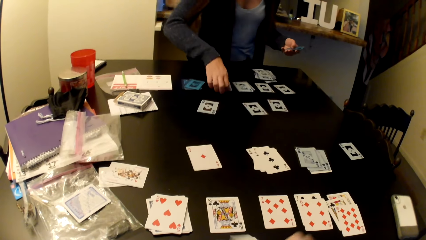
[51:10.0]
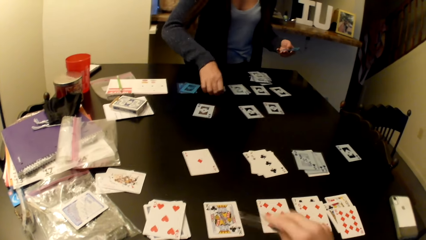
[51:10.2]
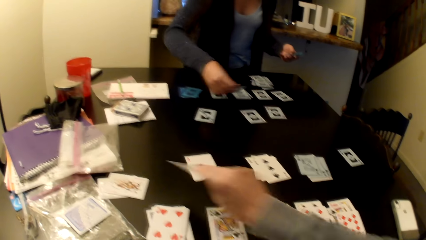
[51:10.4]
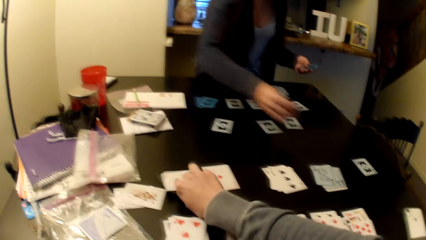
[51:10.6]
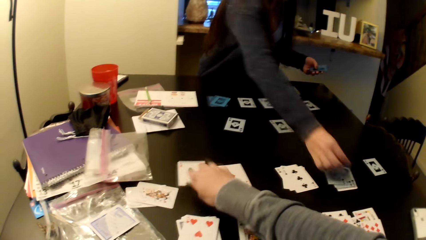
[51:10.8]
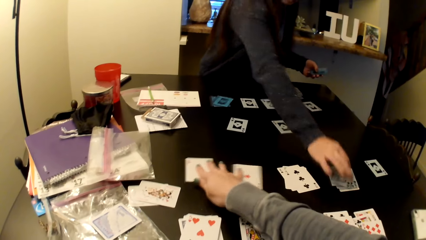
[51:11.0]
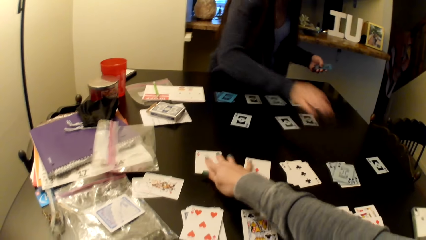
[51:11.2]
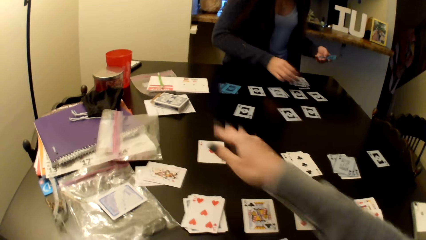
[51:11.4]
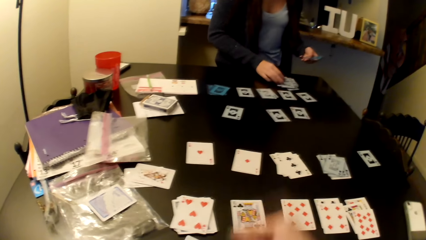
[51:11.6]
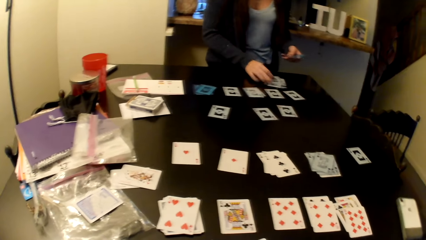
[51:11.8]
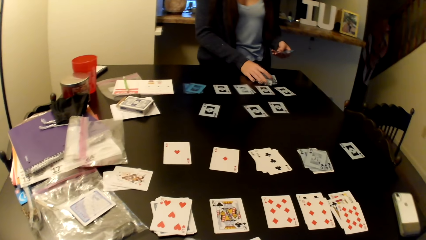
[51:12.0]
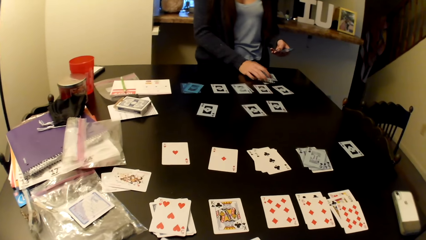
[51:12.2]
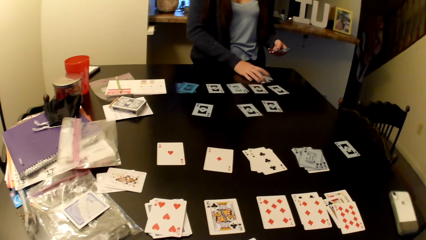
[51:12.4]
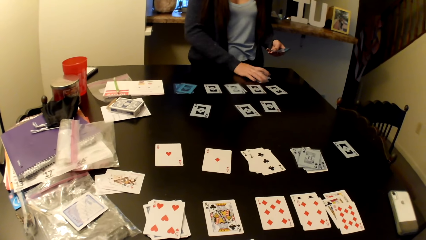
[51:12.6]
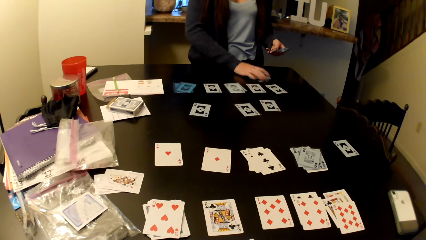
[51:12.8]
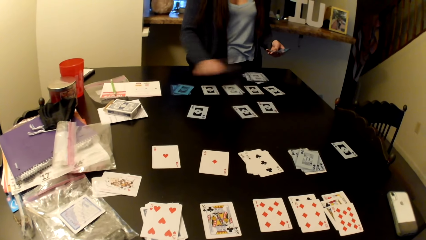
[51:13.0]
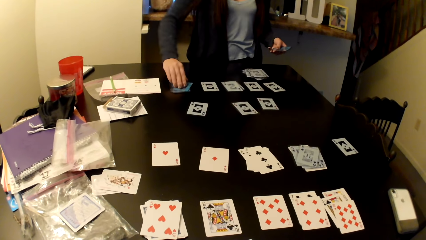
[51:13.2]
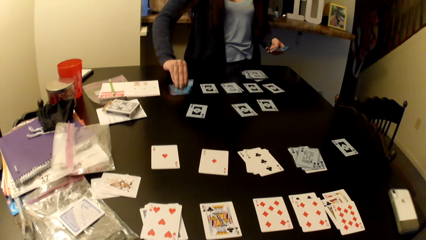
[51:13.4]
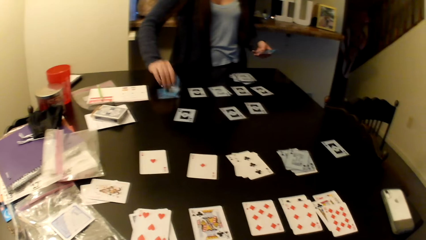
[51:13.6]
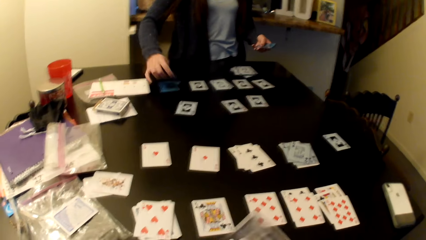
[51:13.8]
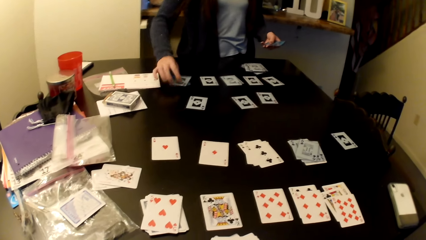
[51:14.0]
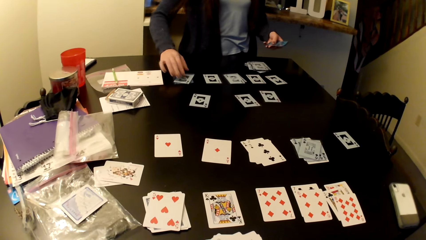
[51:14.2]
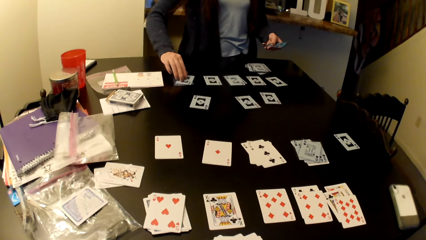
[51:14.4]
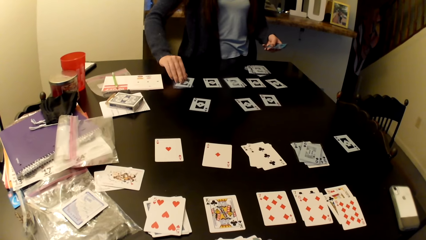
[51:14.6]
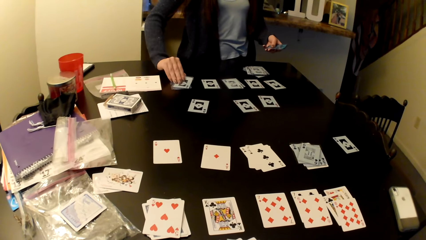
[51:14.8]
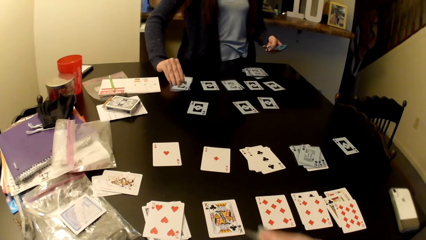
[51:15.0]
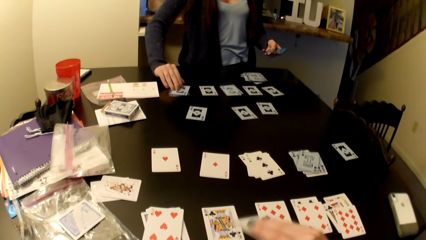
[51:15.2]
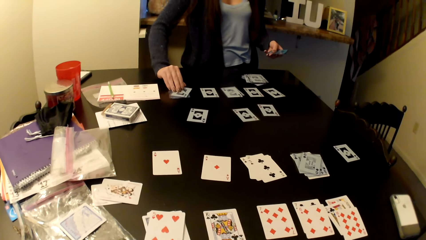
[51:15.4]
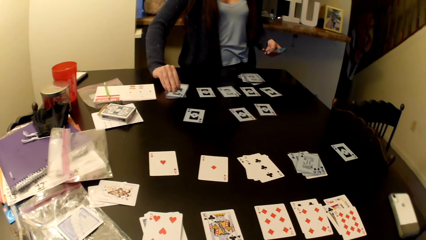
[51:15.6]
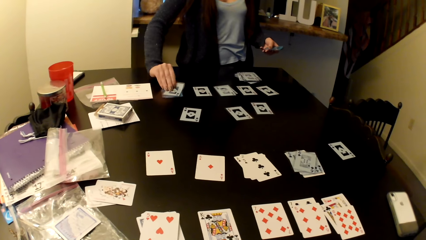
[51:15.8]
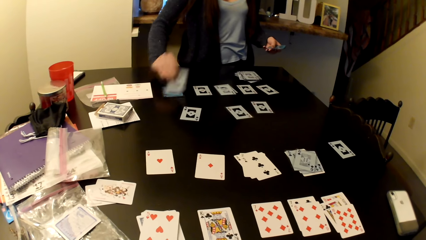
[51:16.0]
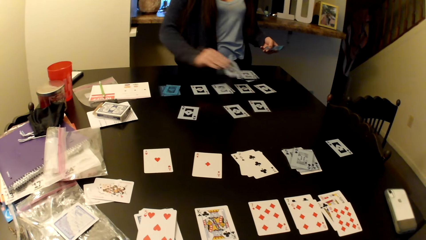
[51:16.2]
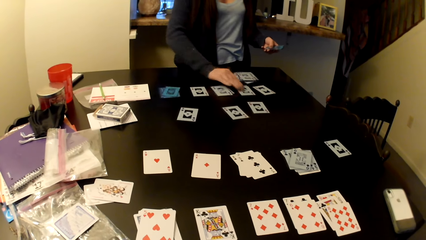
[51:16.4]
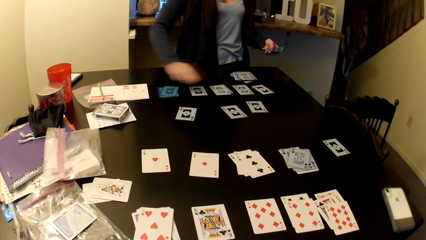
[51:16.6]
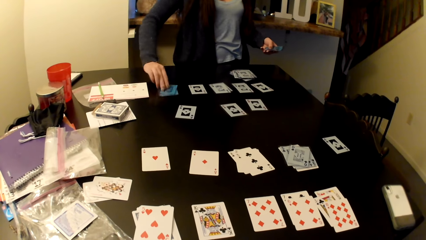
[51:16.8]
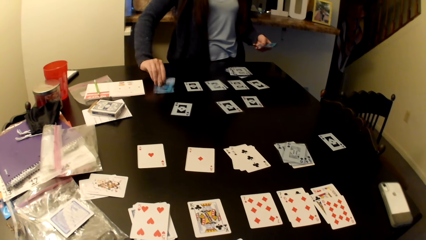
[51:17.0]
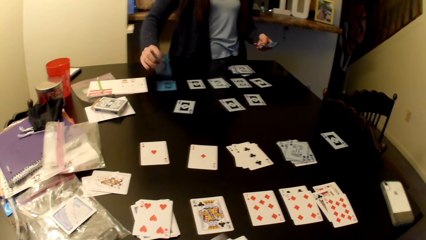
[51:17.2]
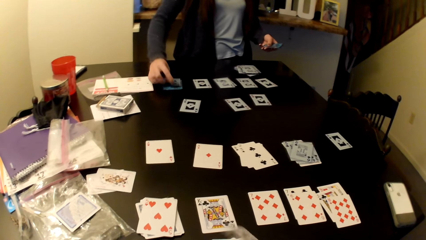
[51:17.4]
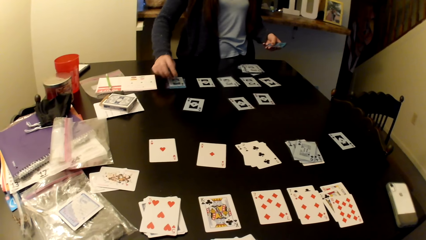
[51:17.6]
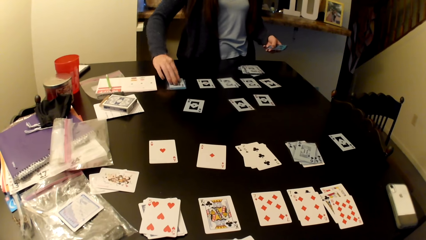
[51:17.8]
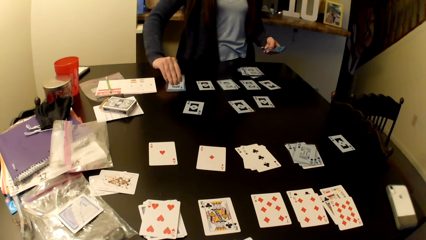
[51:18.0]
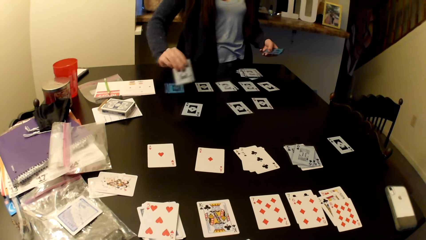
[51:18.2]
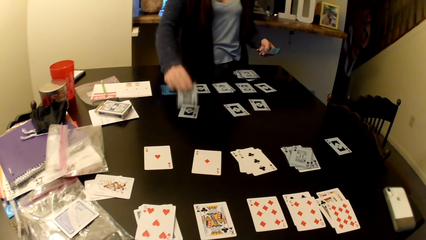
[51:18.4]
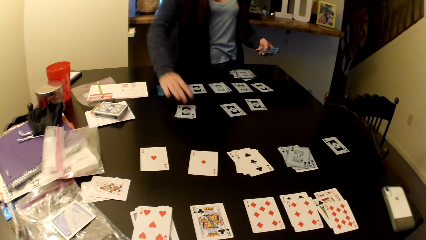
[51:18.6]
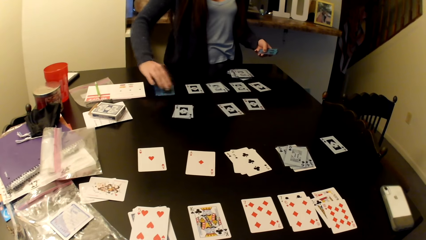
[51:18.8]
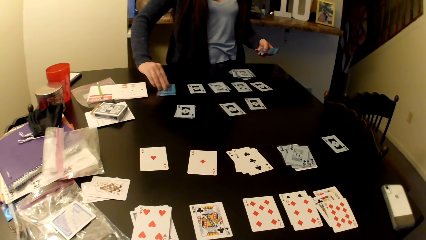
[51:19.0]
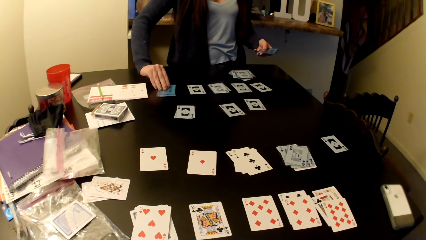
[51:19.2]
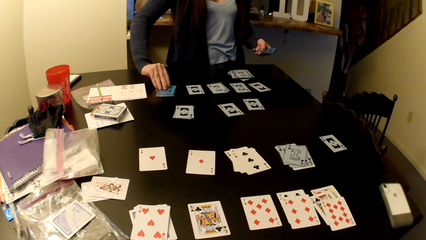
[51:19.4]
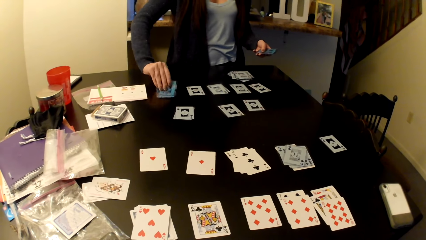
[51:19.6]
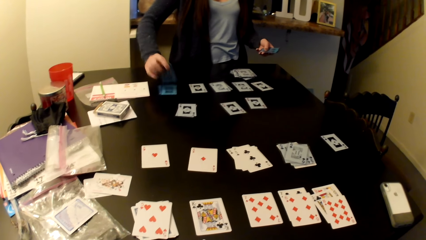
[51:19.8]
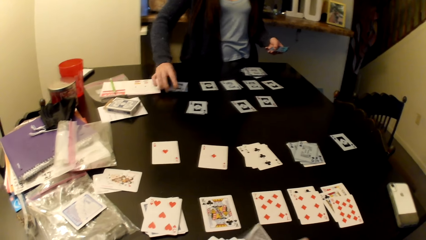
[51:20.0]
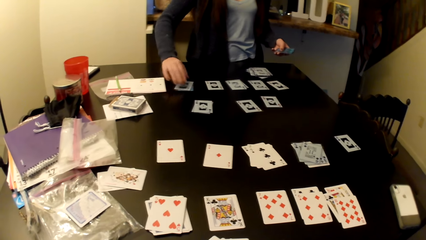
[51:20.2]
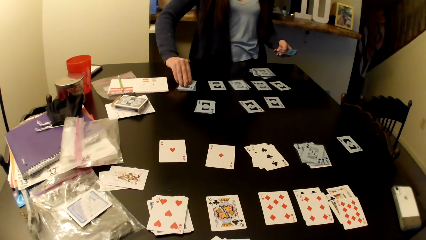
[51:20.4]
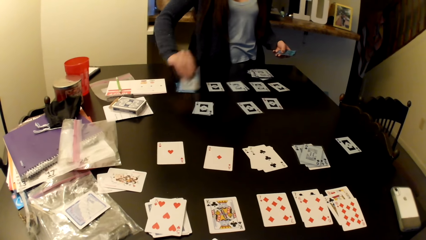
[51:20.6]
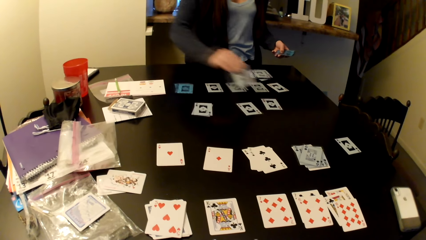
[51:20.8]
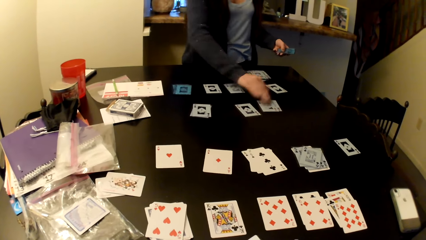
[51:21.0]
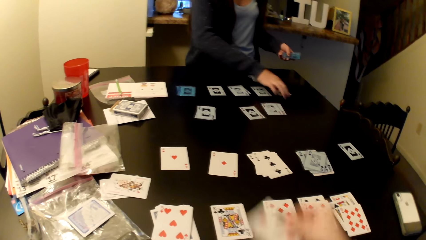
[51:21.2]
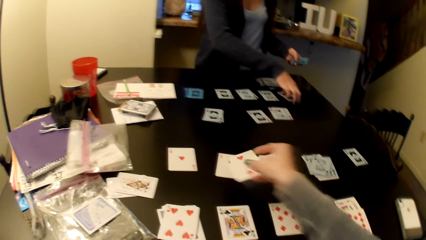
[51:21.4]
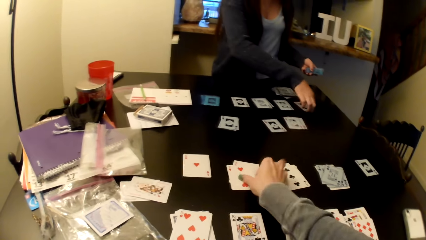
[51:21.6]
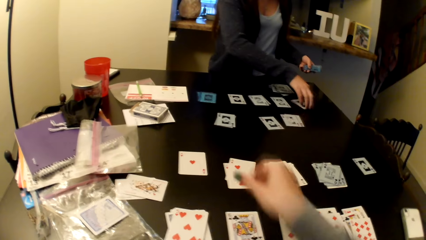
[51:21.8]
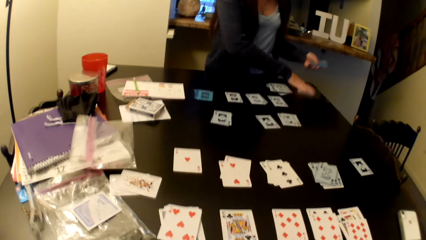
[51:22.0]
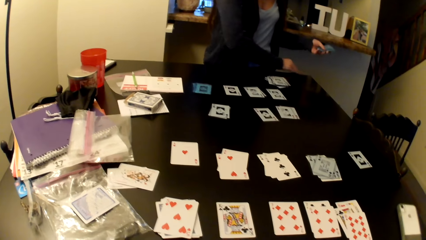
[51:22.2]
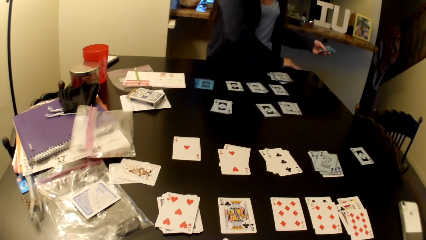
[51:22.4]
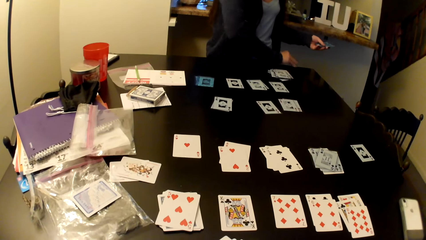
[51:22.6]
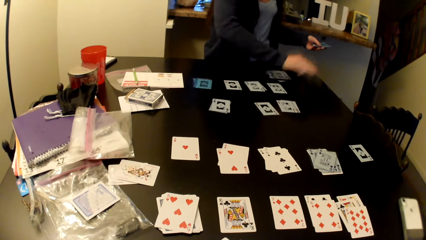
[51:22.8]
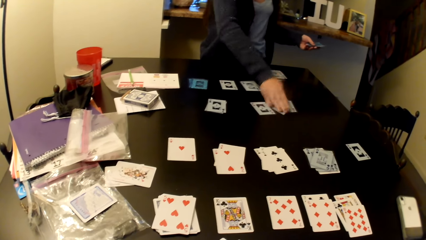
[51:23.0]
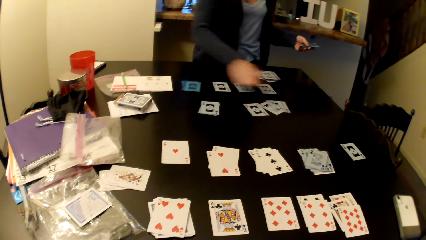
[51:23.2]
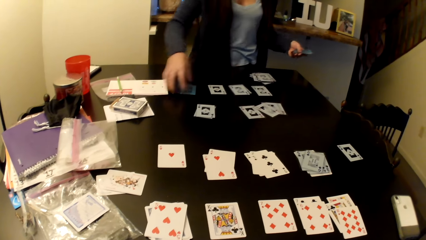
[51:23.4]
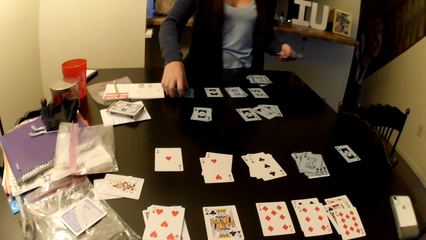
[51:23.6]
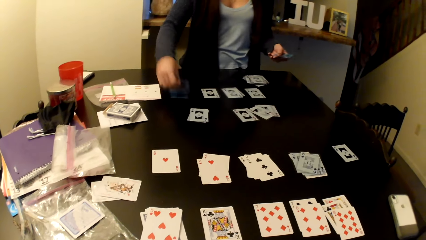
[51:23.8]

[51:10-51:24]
The camera wearer and a woman arrange their cards on the table.

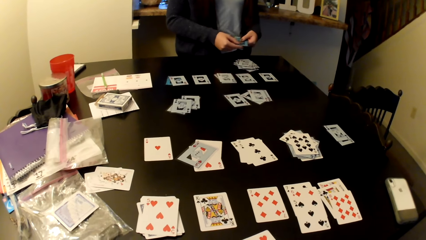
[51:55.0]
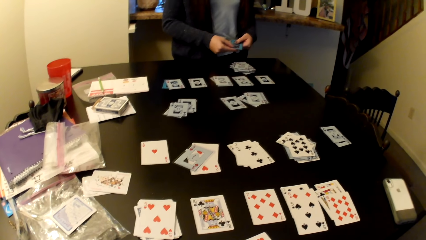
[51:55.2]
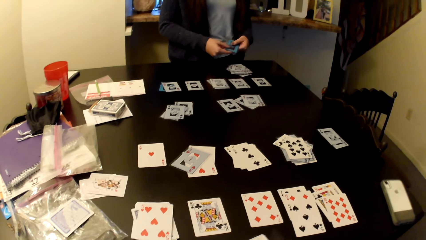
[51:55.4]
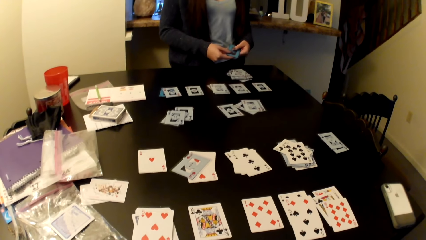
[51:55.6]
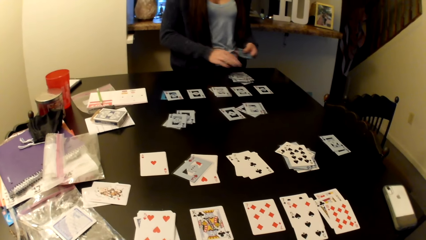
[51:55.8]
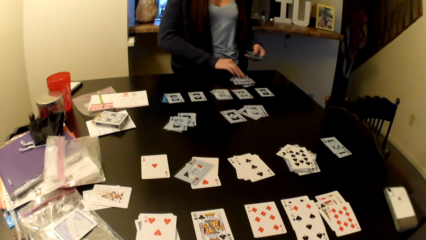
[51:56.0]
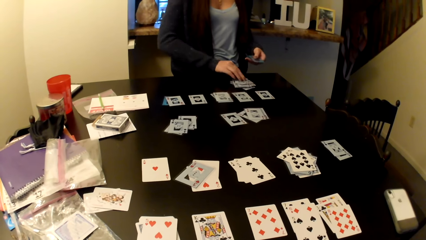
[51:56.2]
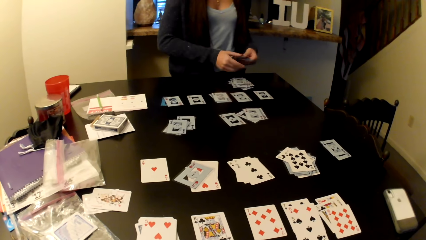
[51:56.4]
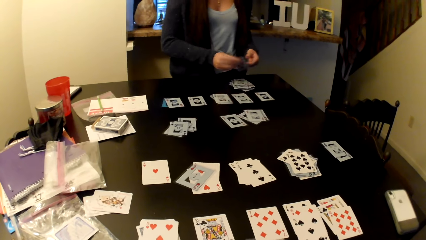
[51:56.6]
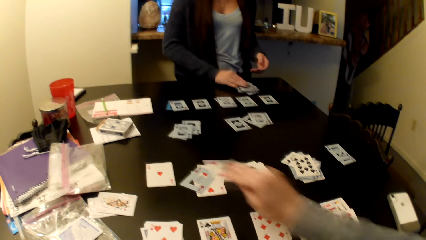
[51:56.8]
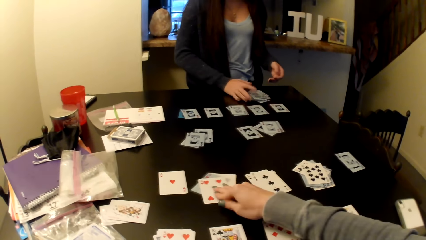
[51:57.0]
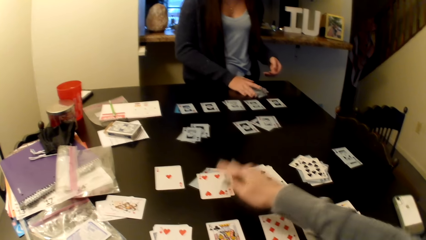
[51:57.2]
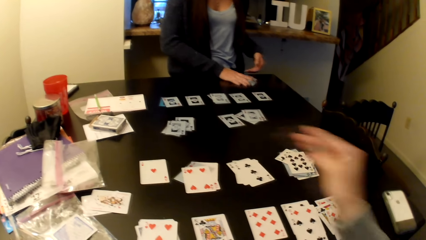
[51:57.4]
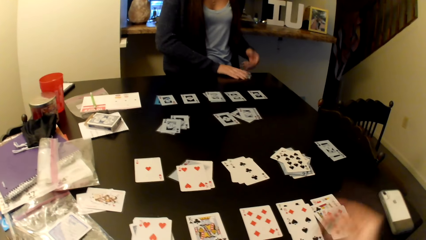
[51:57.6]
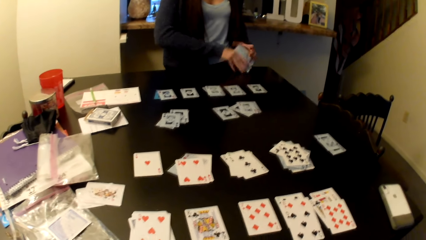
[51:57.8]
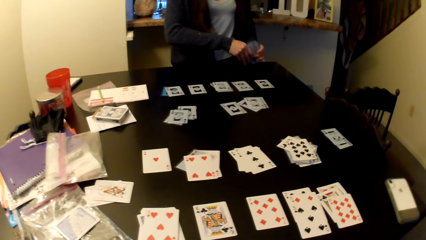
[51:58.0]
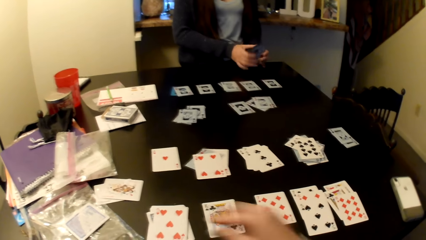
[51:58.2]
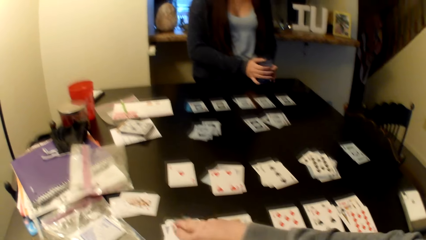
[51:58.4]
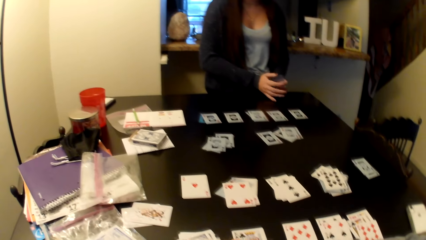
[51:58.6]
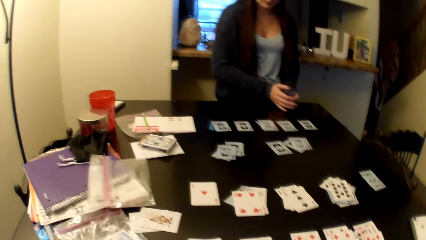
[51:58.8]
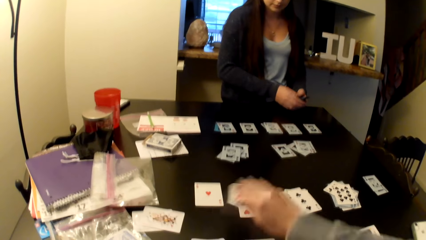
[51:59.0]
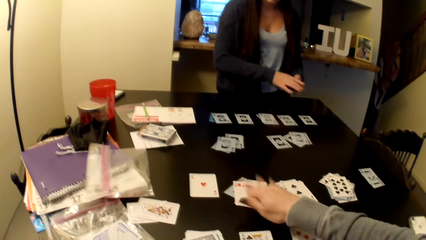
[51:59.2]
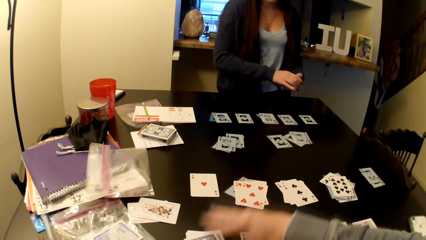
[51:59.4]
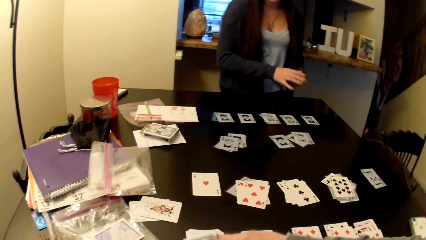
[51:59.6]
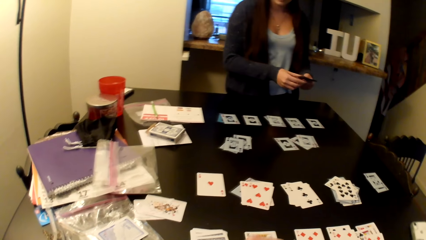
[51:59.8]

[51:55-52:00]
A person puts cards on the table. The person picks up the cards on the table.
